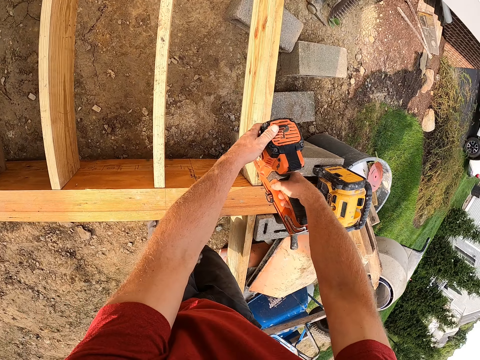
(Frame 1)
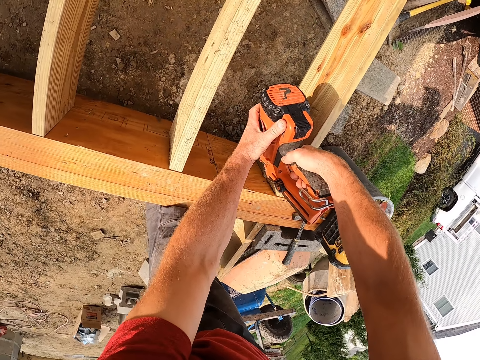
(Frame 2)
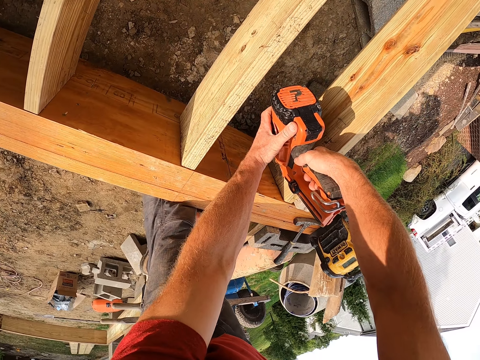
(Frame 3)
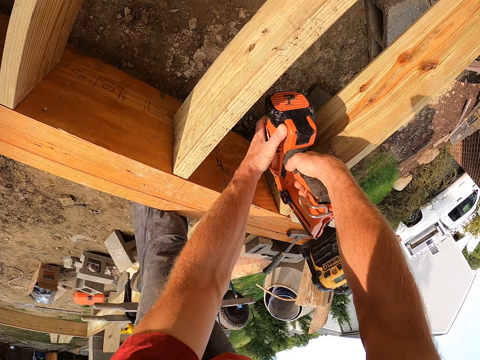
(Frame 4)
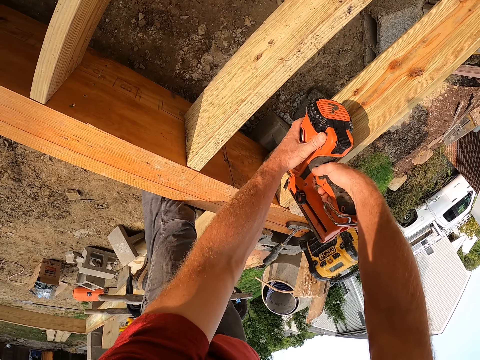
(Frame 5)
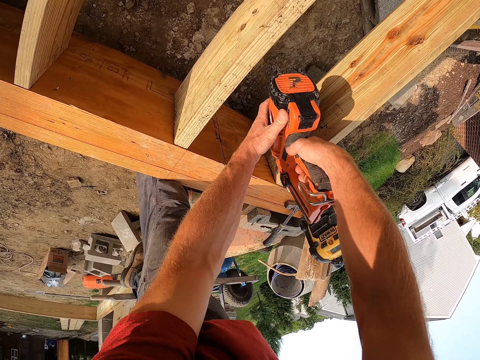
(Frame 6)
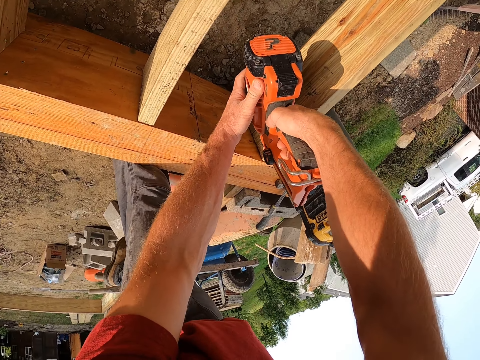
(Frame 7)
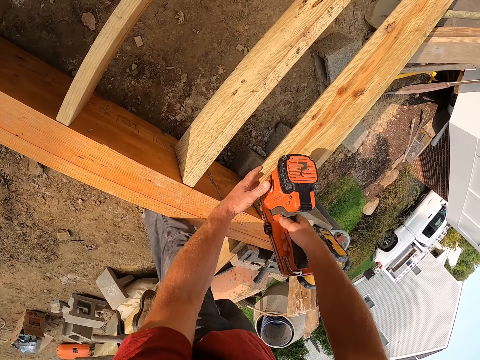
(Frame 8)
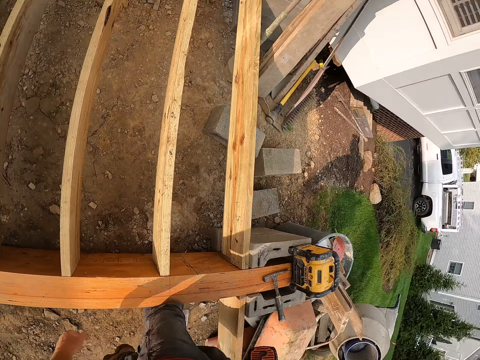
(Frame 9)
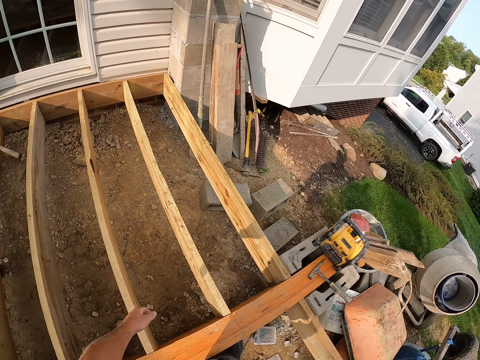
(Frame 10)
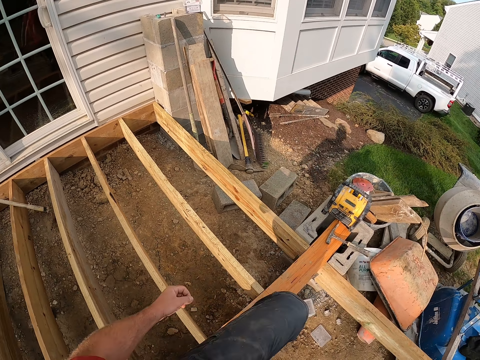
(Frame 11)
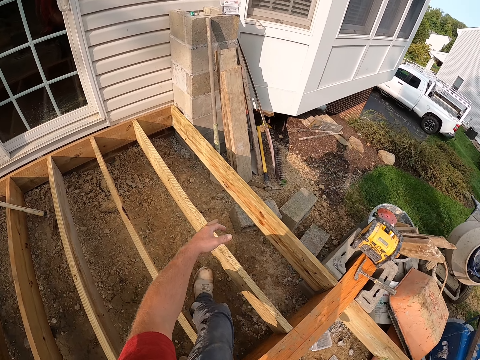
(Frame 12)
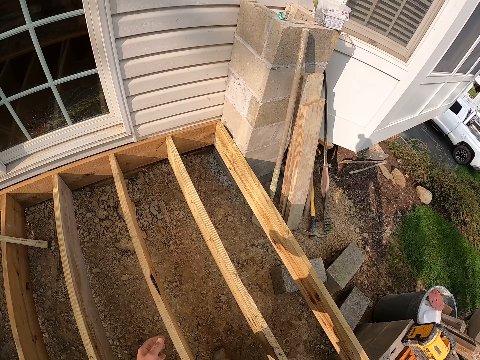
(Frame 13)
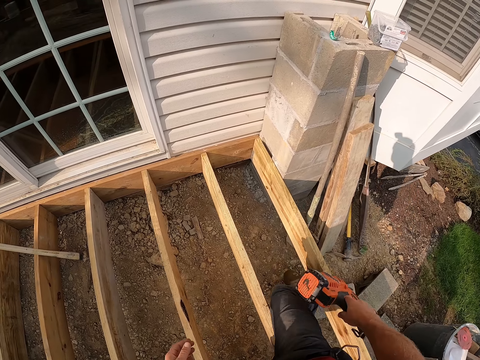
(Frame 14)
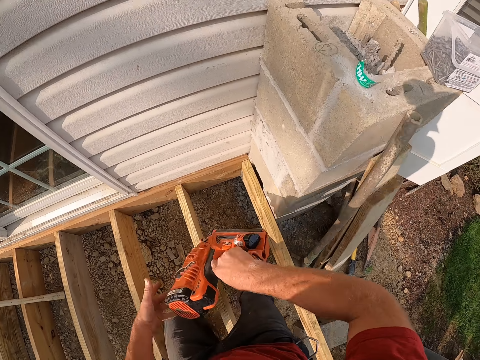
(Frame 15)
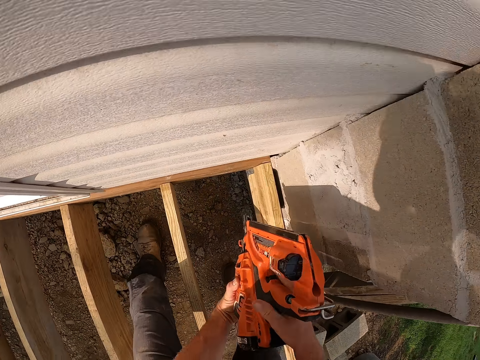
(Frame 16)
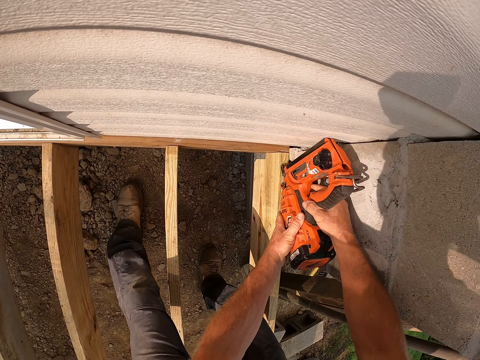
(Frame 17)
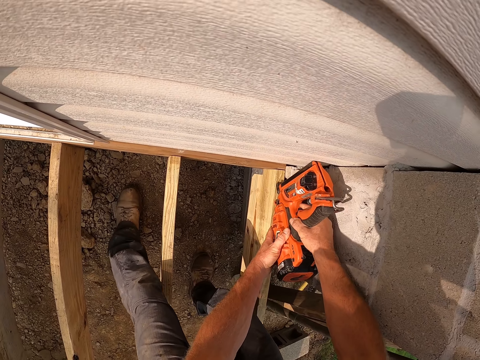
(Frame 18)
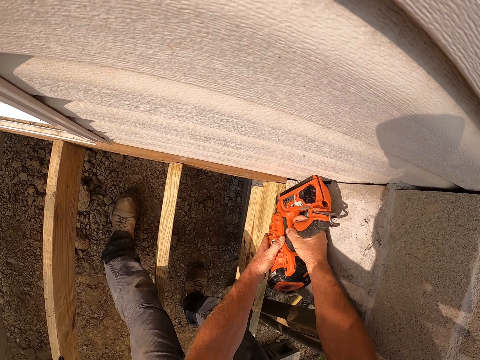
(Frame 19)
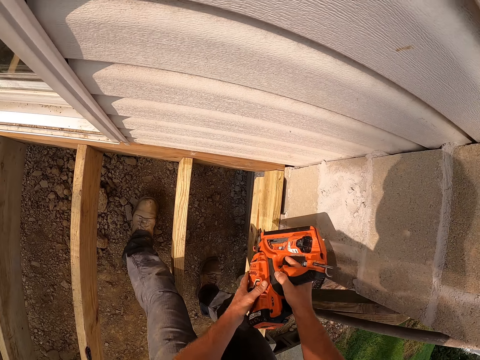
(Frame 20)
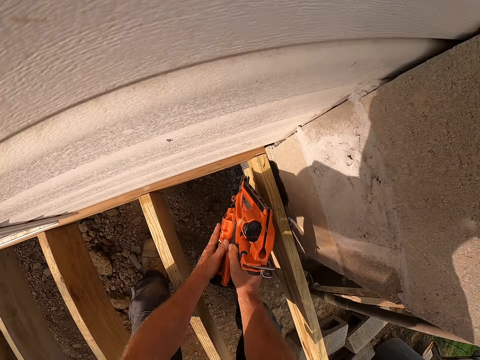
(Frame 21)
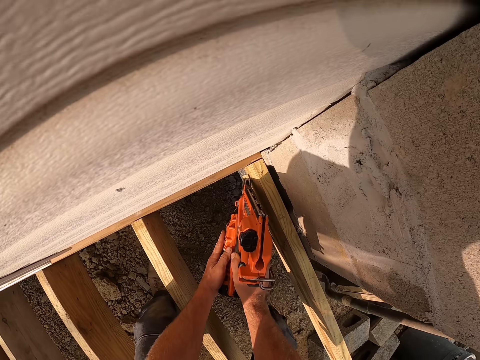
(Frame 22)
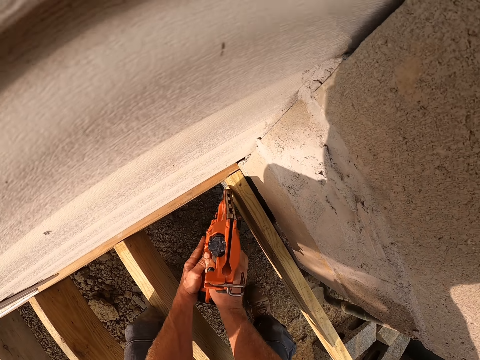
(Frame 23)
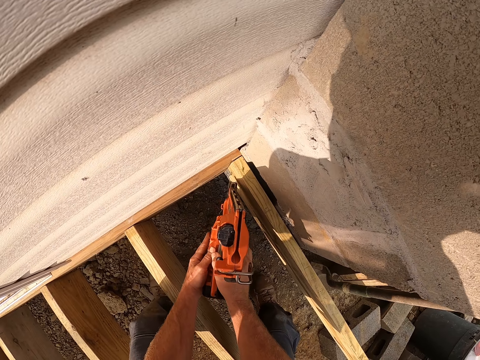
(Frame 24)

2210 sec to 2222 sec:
The camera wearer crosses over a plank in the foundation. He raises his left leg off the ground and lowers his left leg to the ground. He inserts a nail into the plank with the nail gun in his hands.

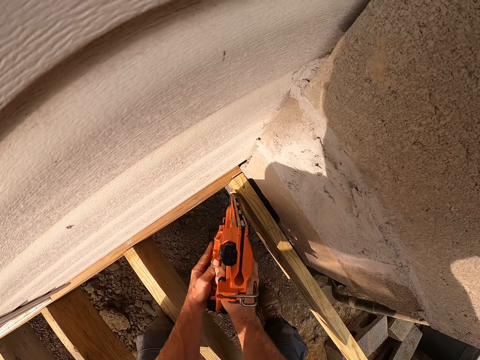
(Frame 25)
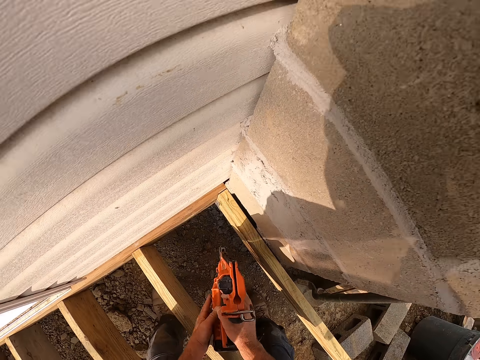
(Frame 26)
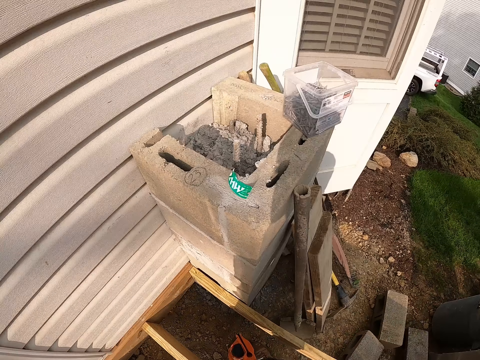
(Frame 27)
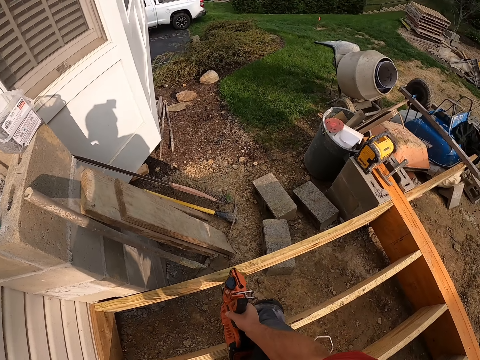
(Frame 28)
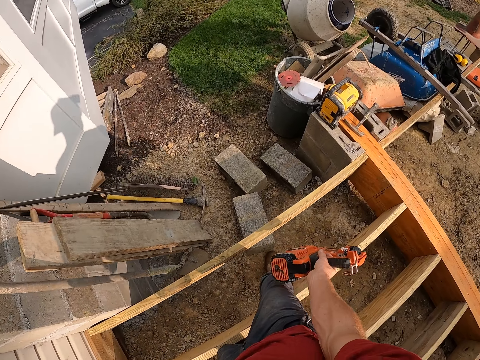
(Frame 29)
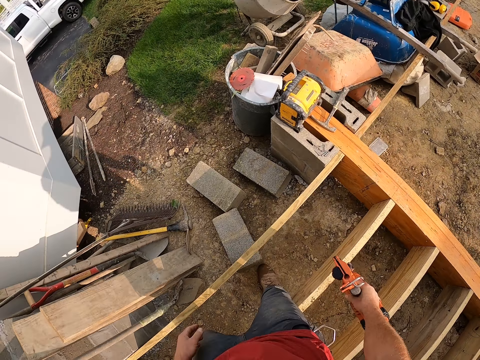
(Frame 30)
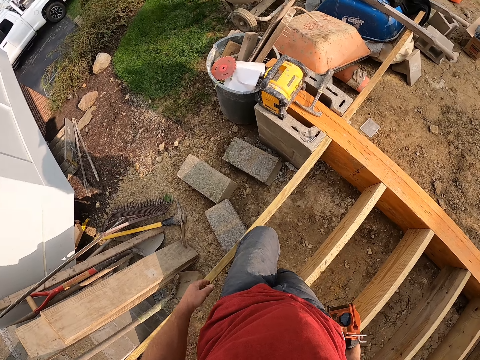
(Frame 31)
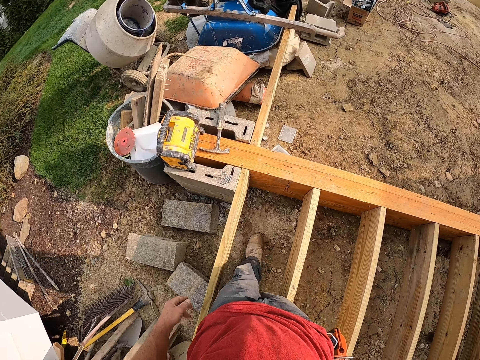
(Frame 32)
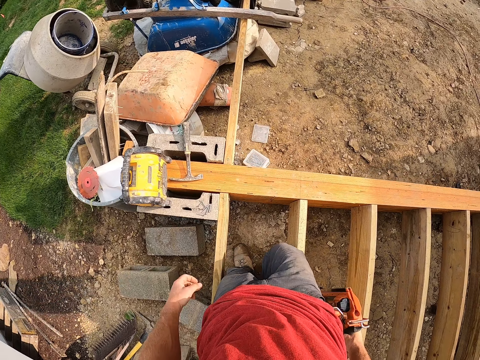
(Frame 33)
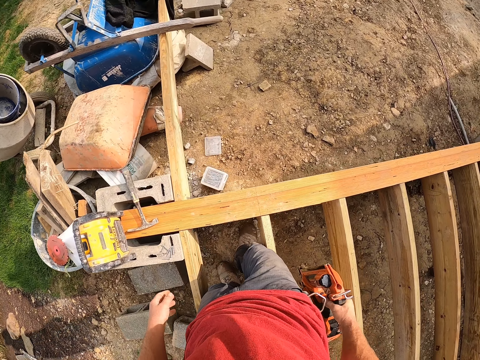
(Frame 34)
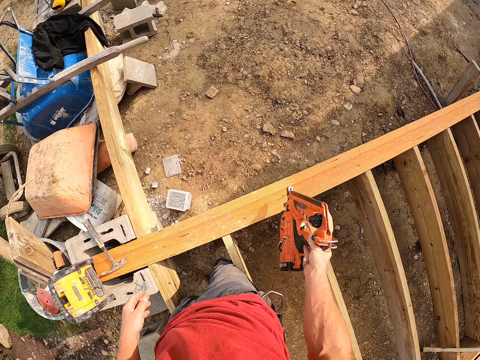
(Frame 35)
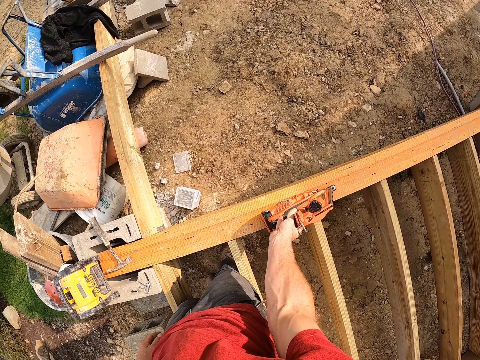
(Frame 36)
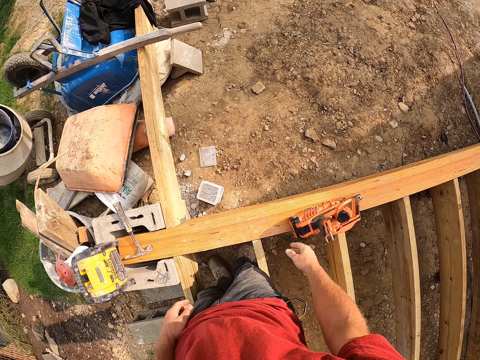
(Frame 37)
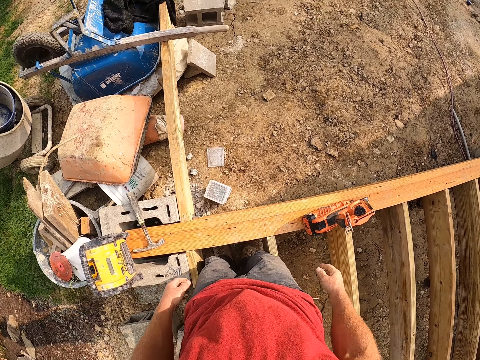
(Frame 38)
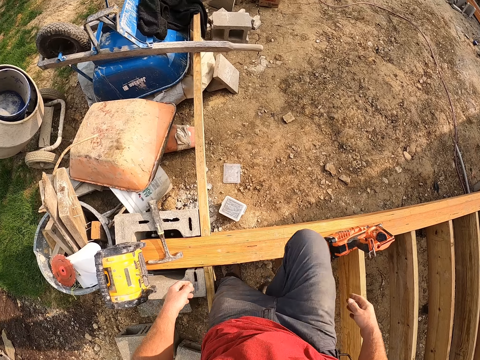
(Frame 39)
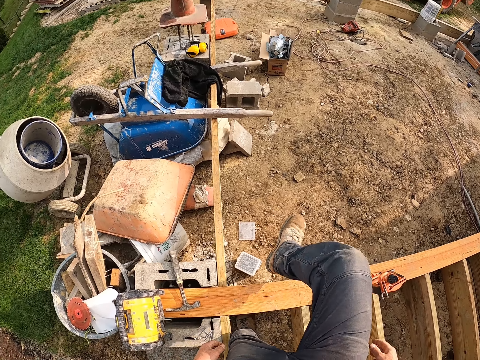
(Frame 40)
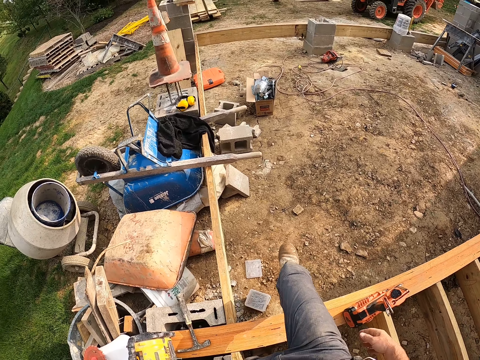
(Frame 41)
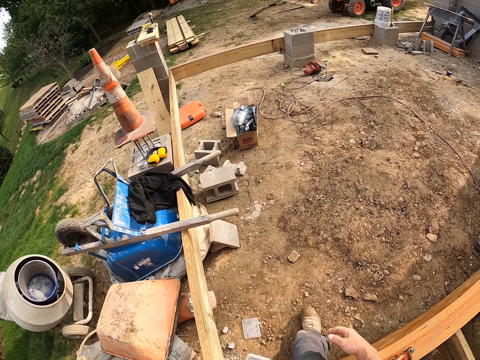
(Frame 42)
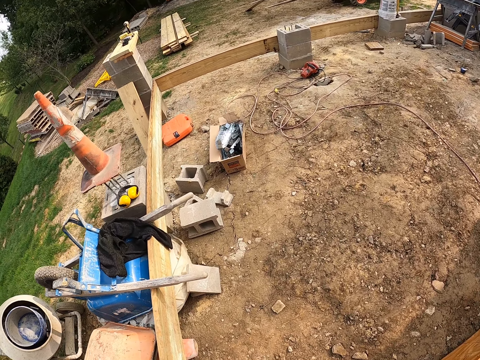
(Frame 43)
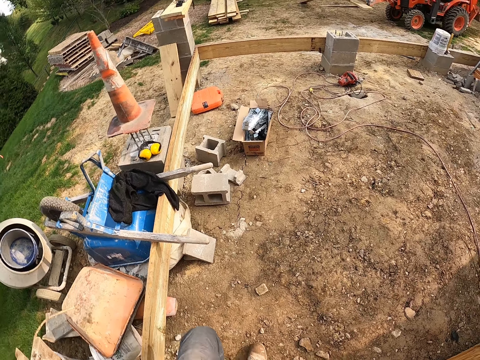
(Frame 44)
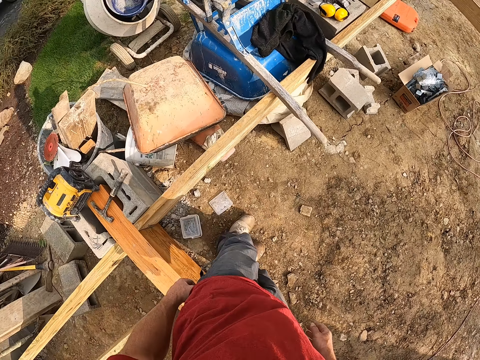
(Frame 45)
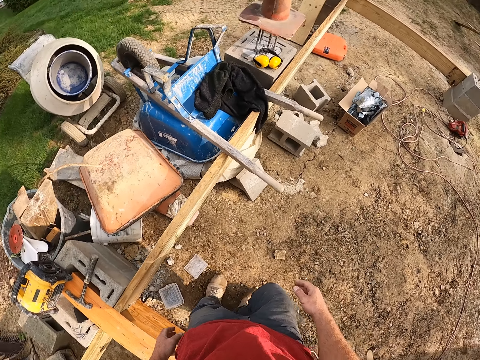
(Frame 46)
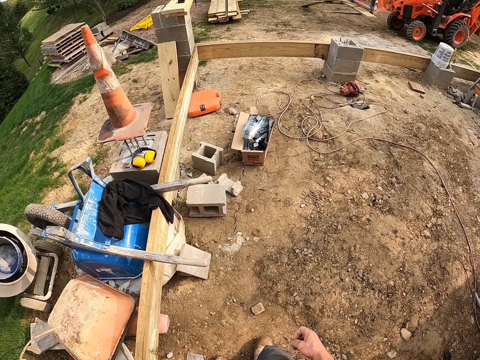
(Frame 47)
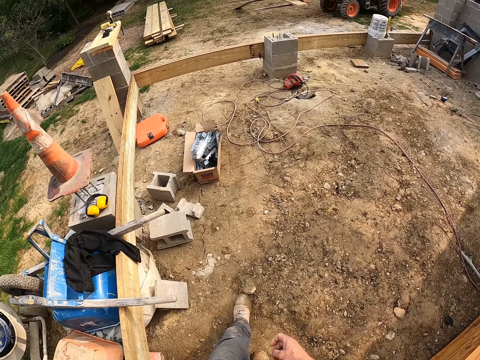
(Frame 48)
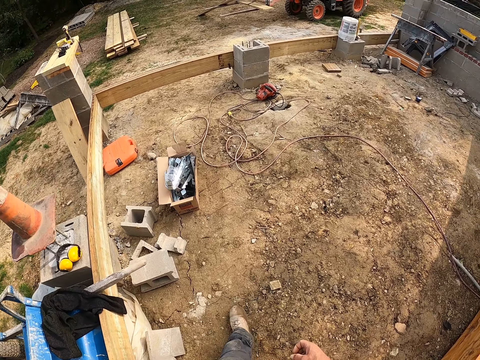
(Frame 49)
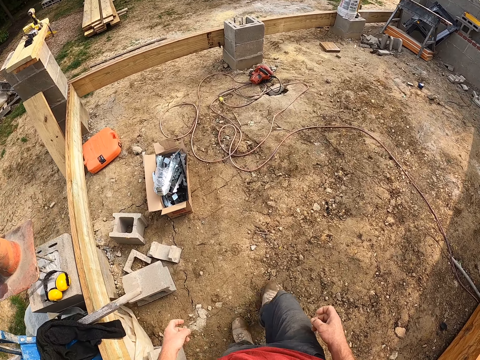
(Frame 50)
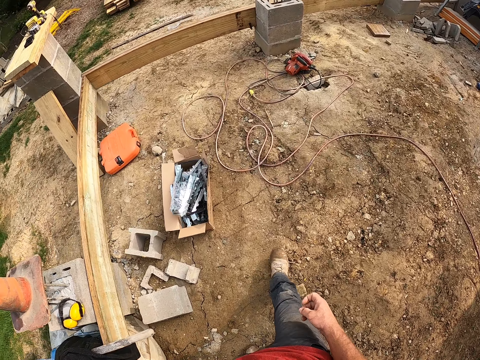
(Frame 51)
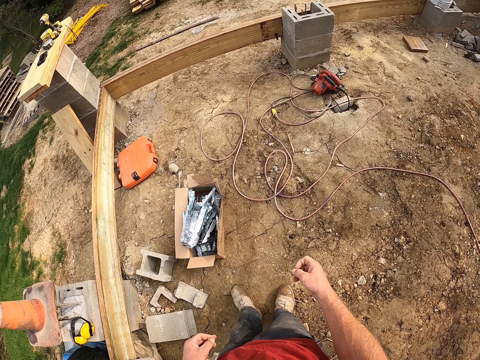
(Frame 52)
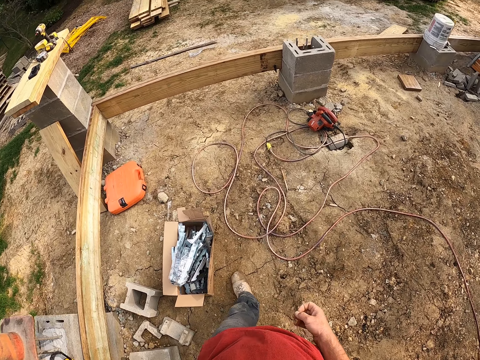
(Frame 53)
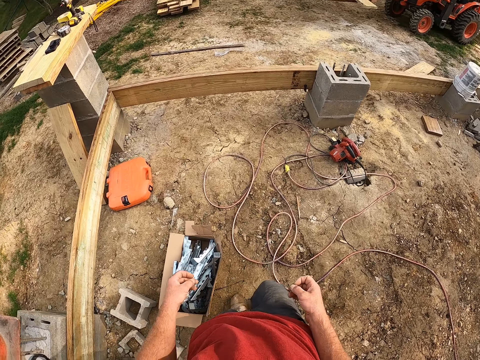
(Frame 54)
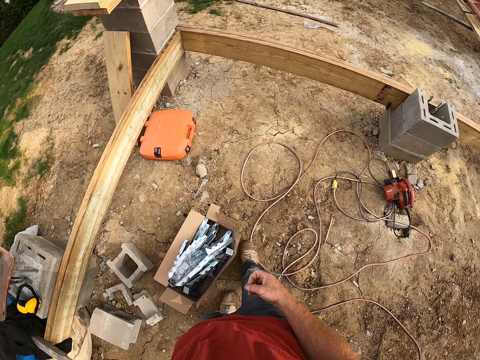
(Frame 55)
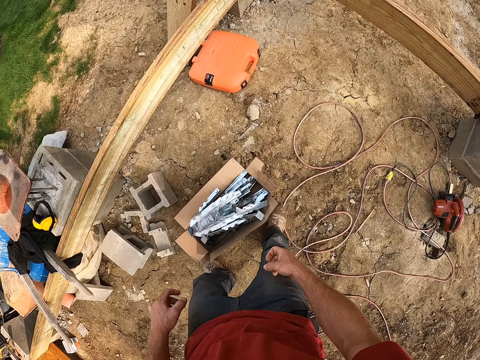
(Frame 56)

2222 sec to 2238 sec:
The camera wearer walks back in the wooden foundation. They turn around and move forward. He puts the nail gun in his right hand on the plank on the wooden foundation. He crosses the plank in the wooden foundation. He walks towards a carton on the ground.
